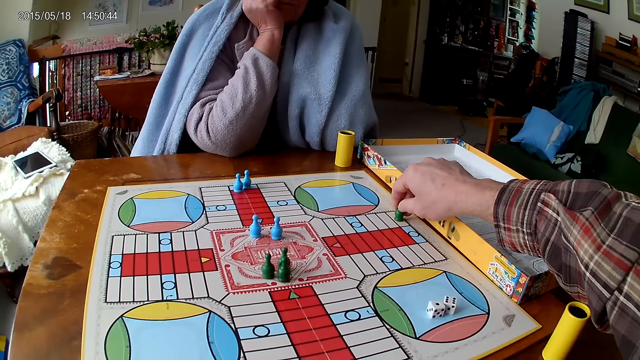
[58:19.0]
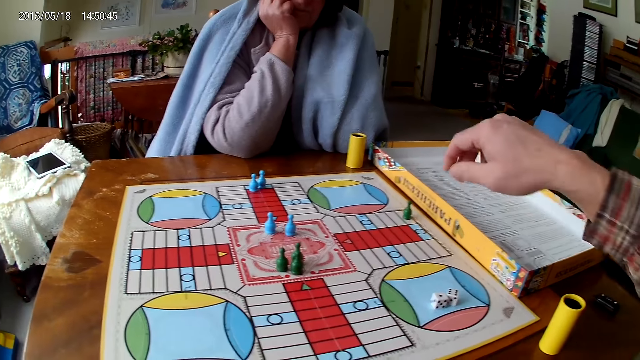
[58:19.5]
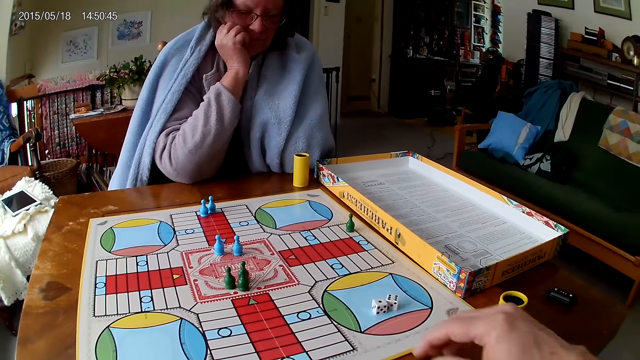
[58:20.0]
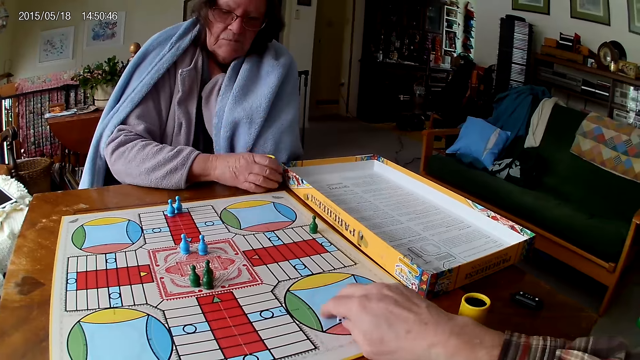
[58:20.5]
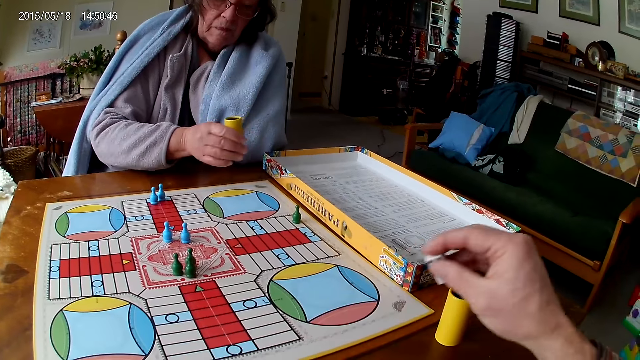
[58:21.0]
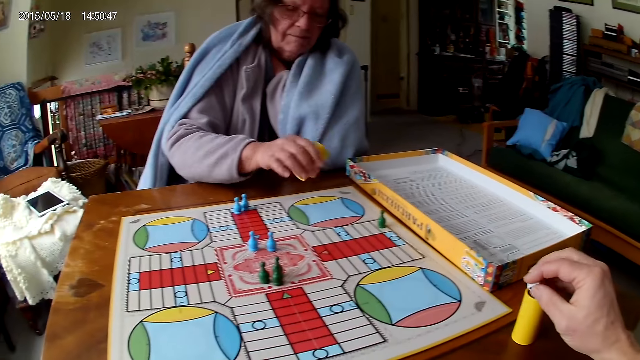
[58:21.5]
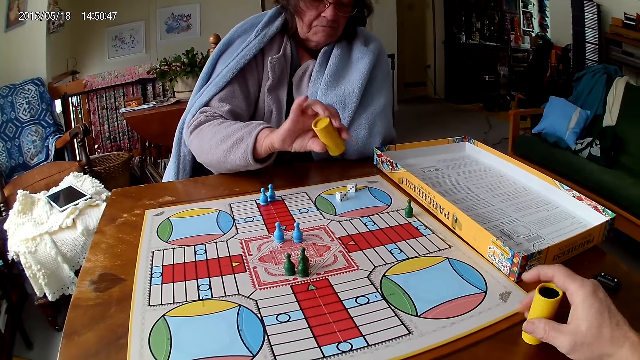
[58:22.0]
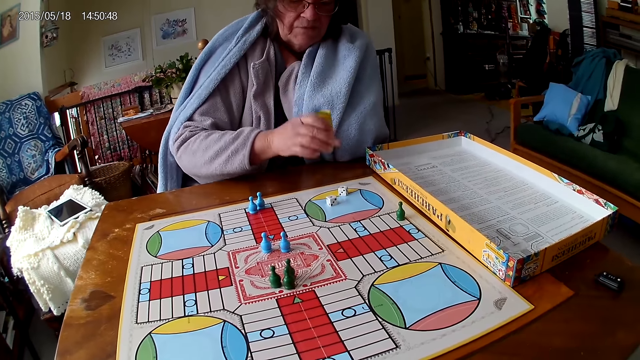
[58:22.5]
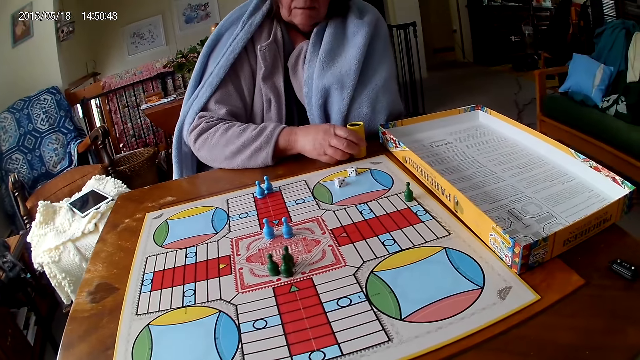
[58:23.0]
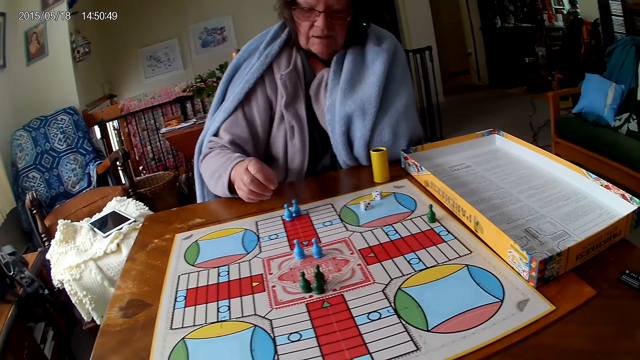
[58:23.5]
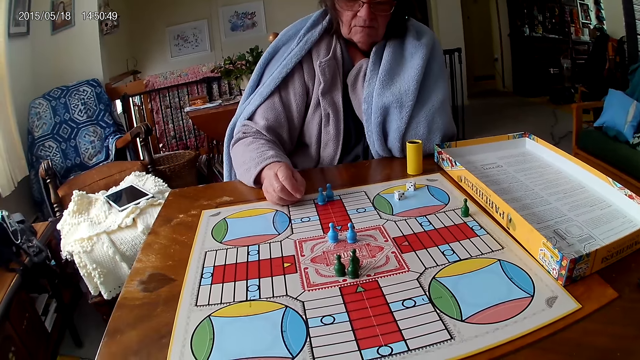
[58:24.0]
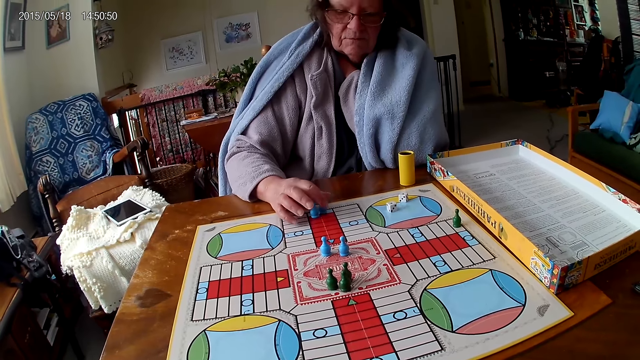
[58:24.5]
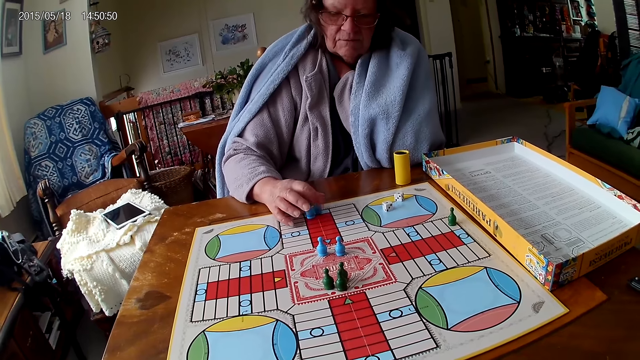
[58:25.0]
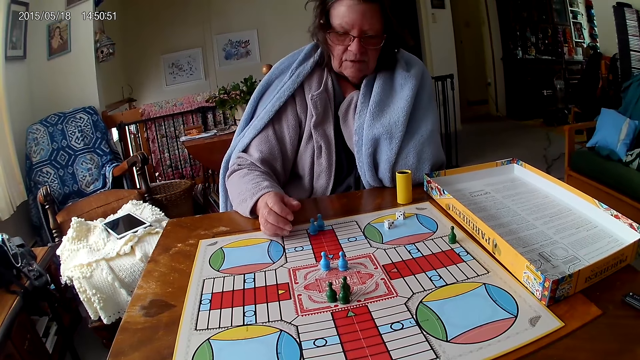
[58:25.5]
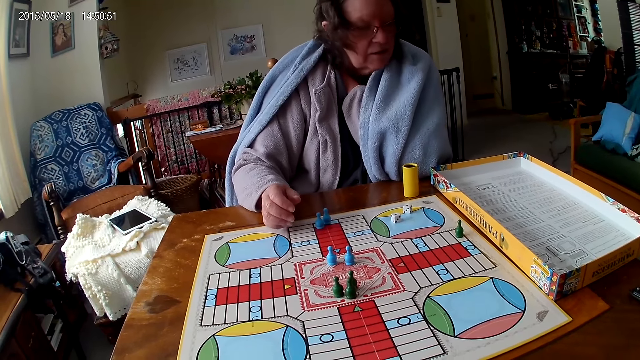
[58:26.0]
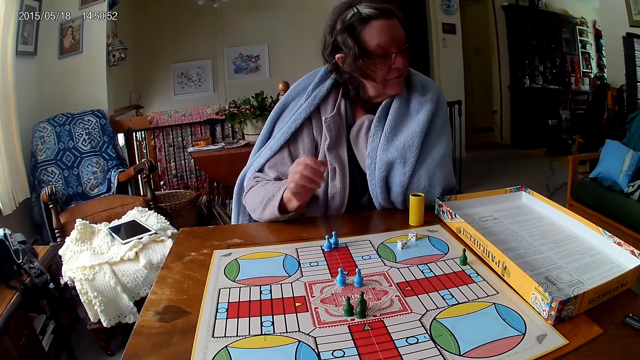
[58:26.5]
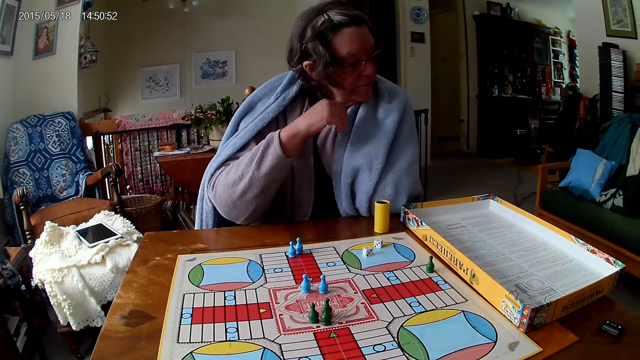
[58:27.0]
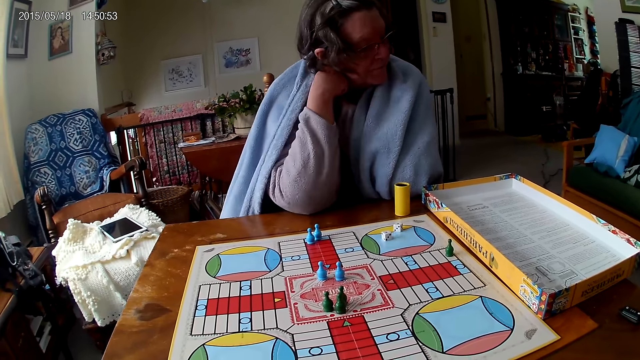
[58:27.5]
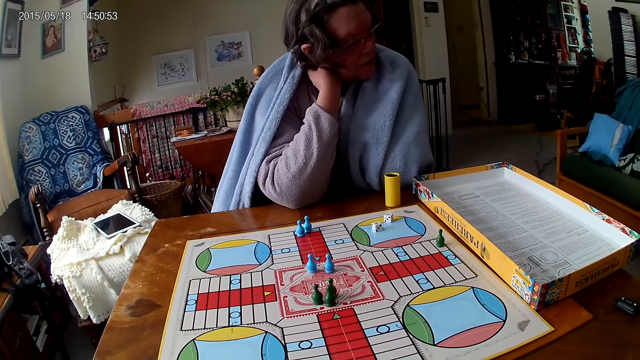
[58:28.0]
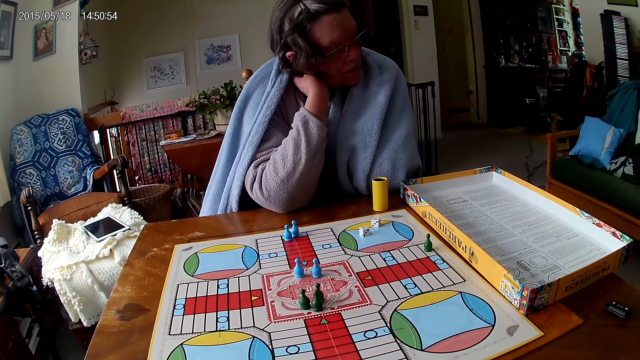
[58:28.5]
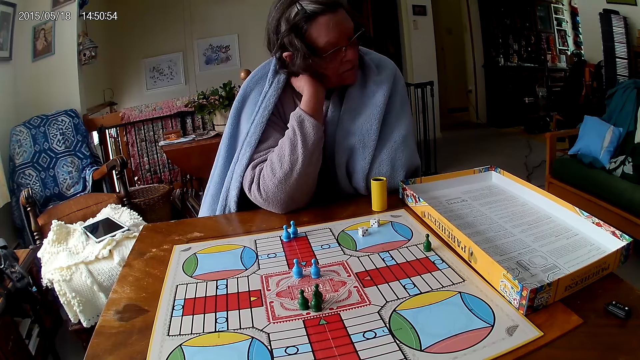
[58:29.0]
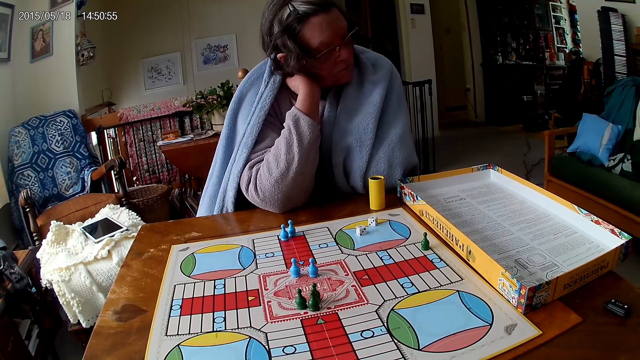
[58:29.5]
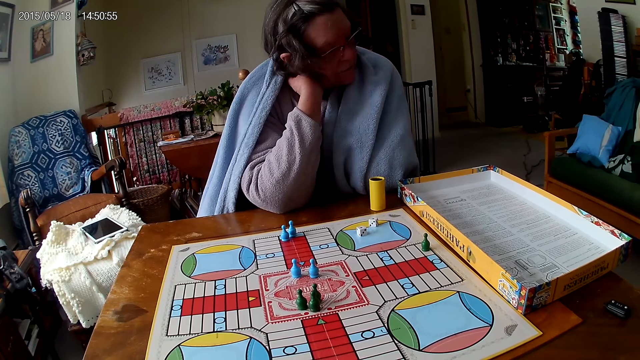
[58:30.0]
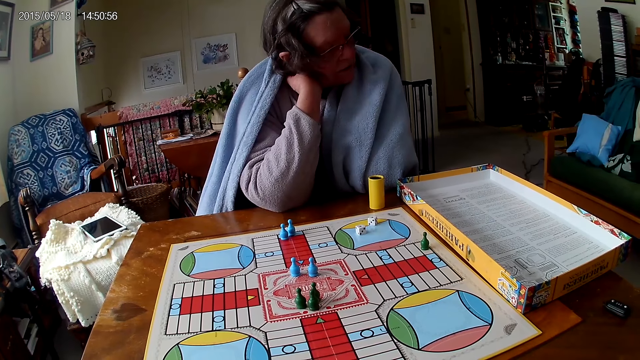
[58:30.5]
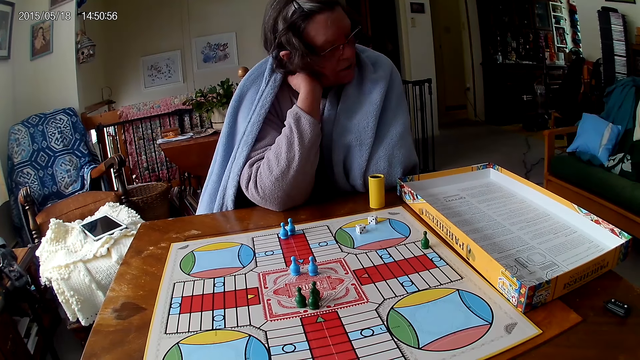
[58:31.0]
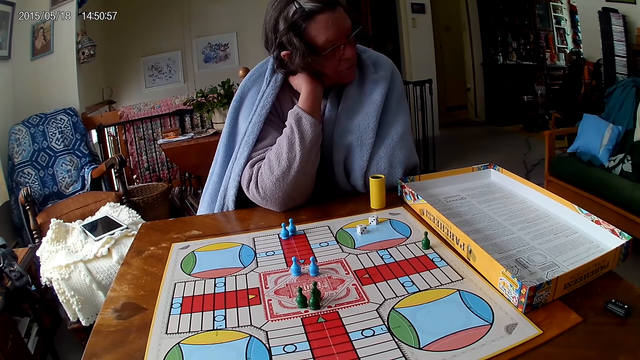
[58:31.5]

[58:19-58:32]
The camera wearer packs the dice on the ludo game with his right hand. A woman picks the dice cup from the table with her right hand, shakes the dice cup in her right hand, and pours the dice in the dice cup on the ludo game with her right hand. She drops the dice cup on the table with her right hand. She moves the ludo token from the ludo game with her right hand. She touches the chin.

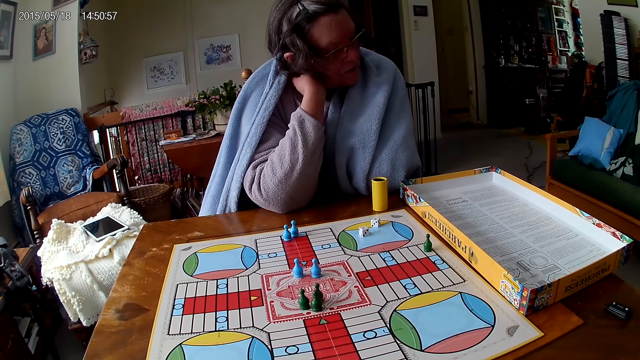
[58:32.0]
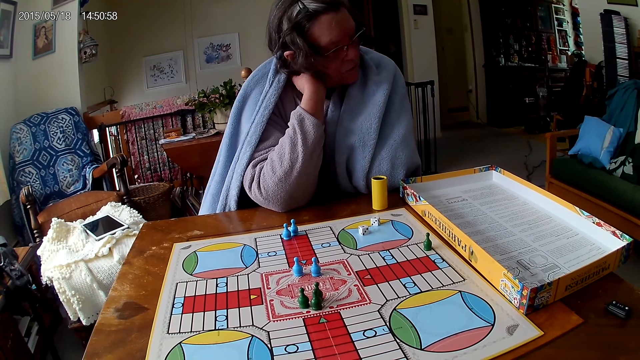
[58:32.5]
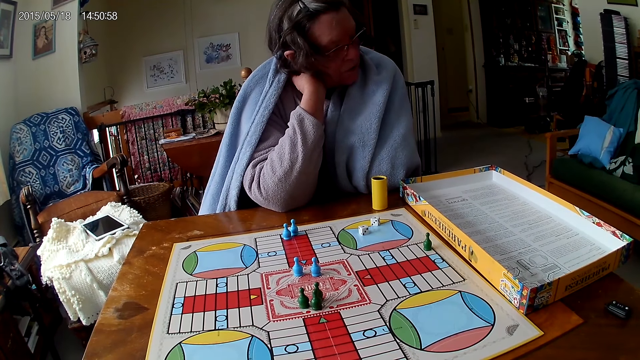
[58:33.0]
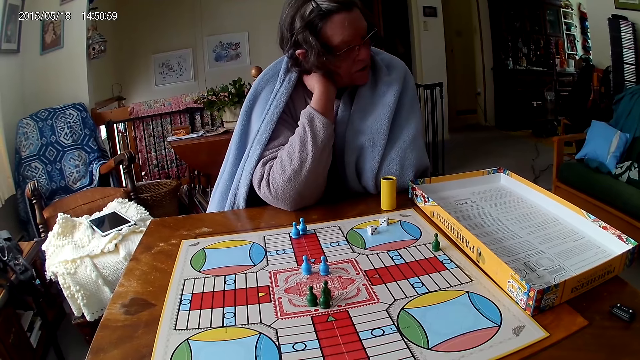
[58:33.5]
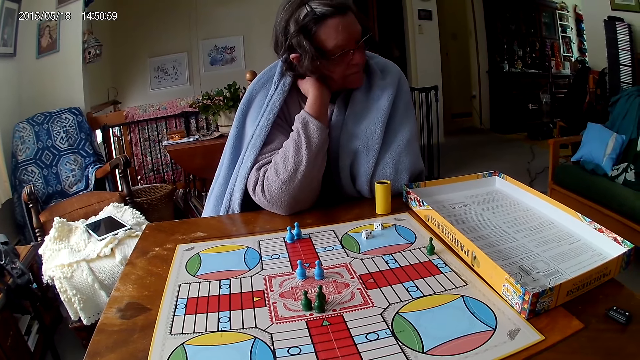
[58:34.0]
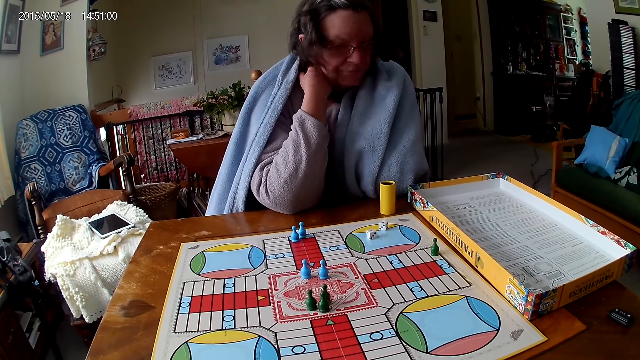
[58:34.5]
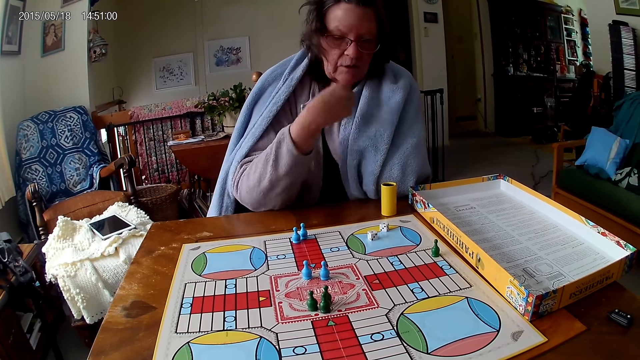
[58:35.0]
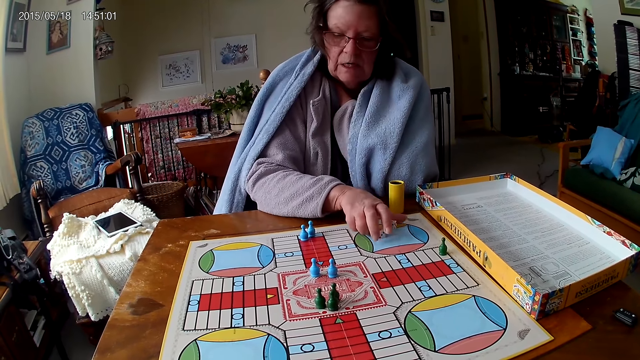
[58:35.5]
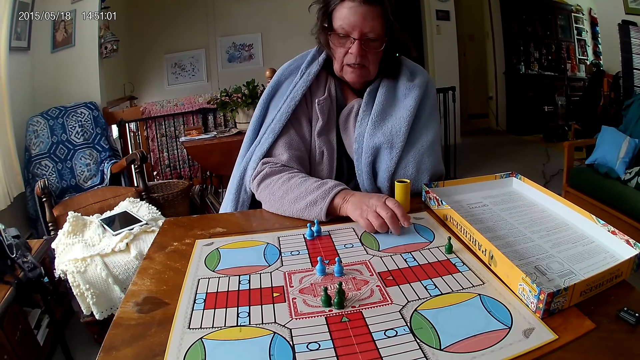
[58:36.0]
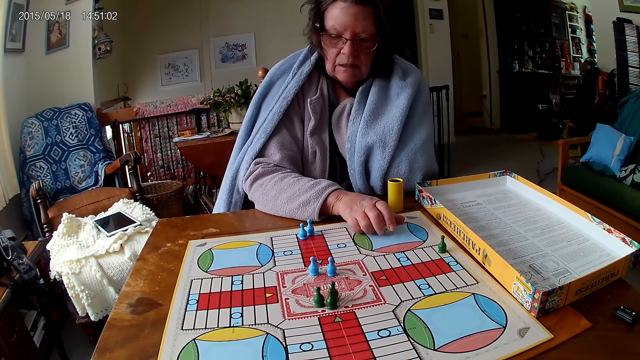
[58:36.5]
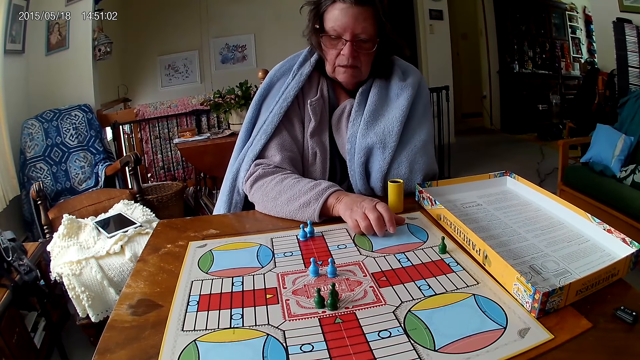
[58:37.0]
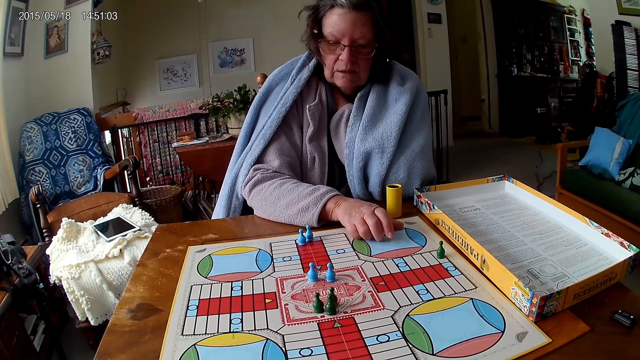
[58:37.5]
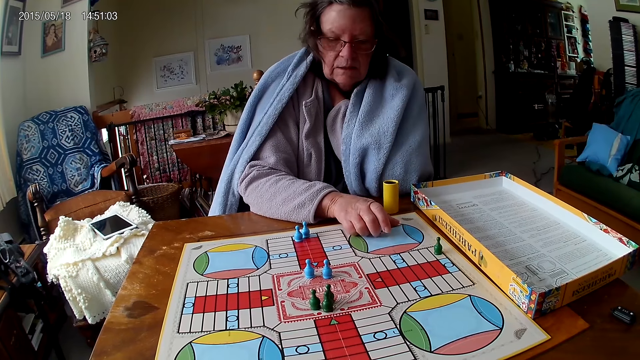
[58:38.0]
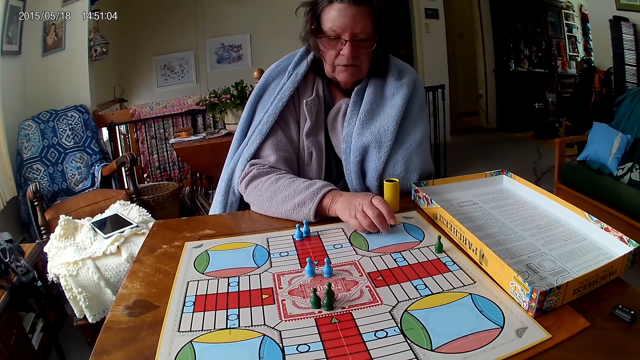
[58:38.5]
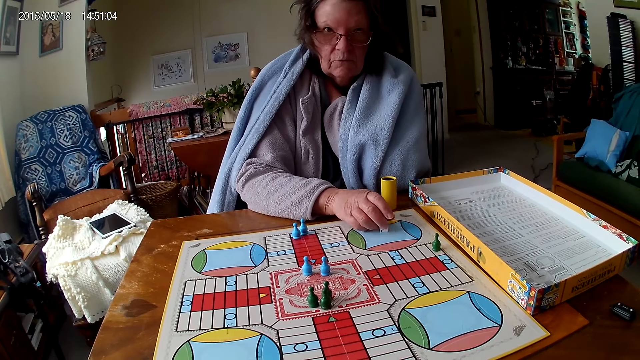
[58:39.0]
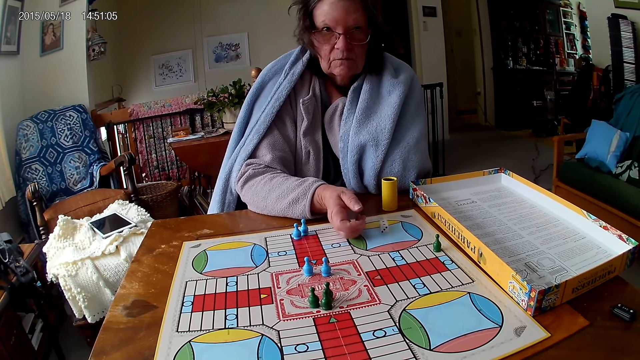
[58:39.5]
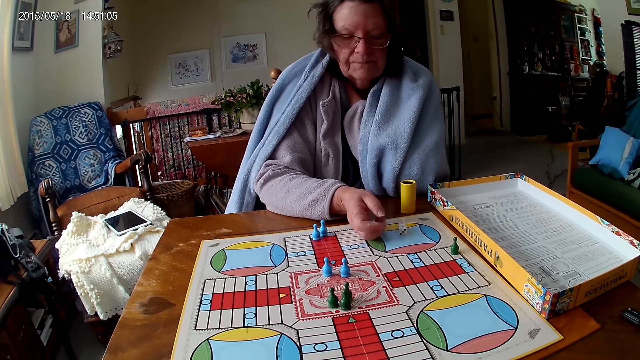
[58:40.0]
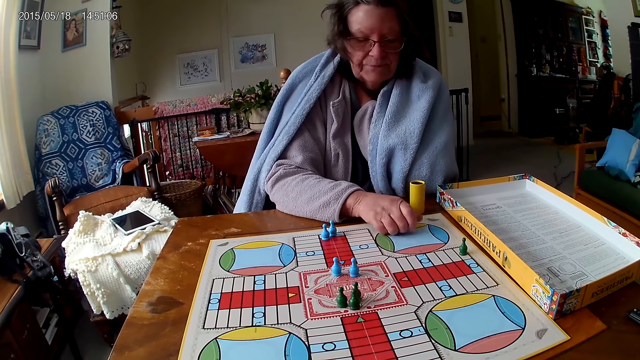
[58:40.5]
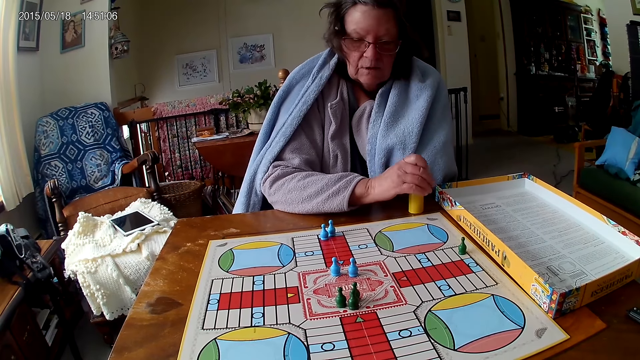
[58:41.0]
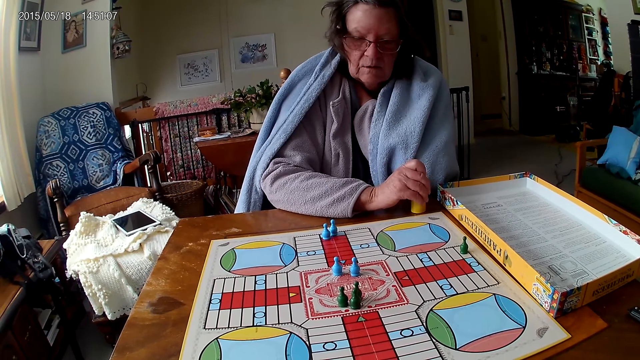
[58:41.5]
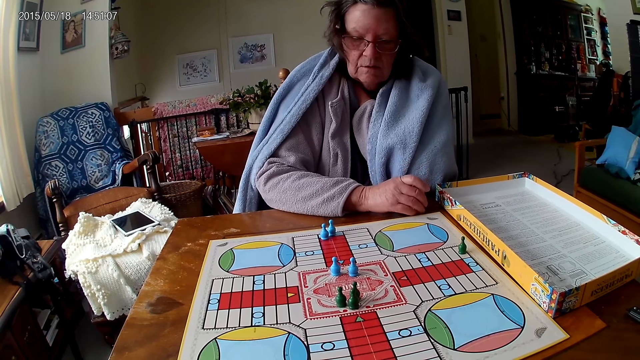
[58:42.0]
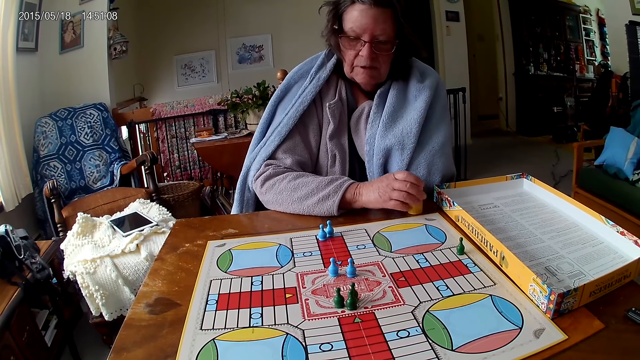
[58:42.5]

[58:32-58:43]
A woman touches the dice on the ludo game on the table with her right hand. She packs the dice from the ludo game on the table with her right hand. She puts the dice in the dice cup on the table with her right hand.
